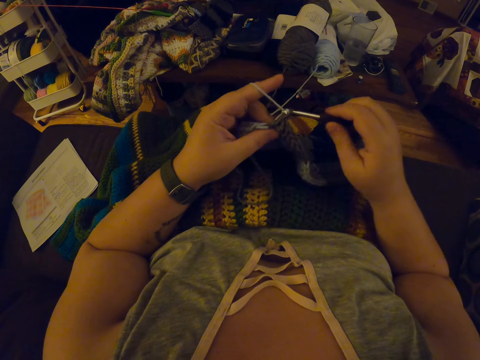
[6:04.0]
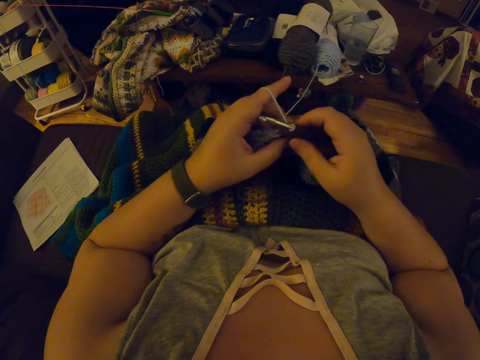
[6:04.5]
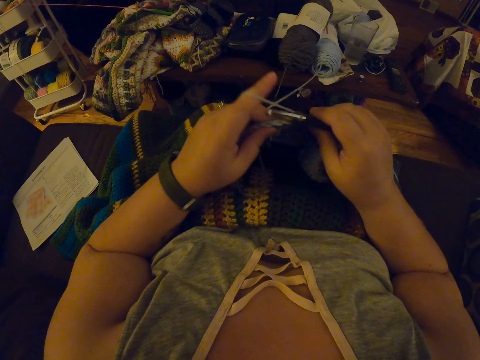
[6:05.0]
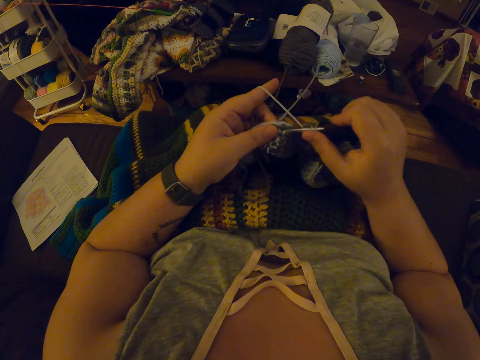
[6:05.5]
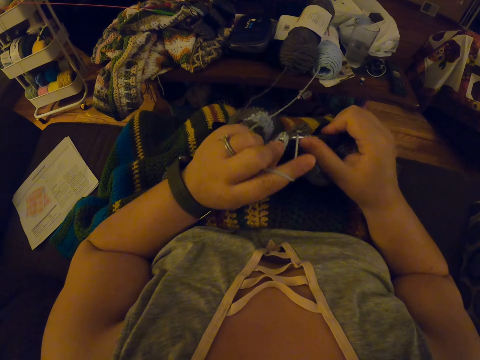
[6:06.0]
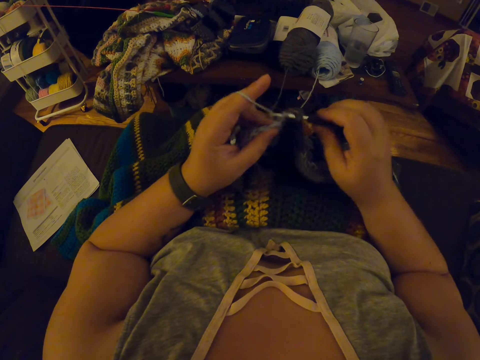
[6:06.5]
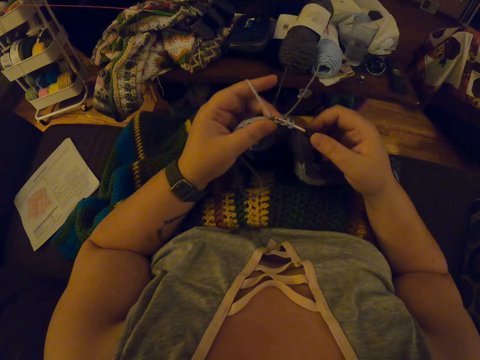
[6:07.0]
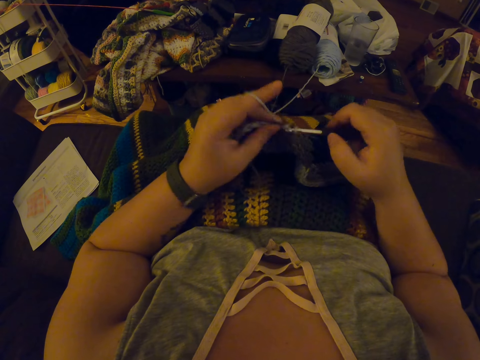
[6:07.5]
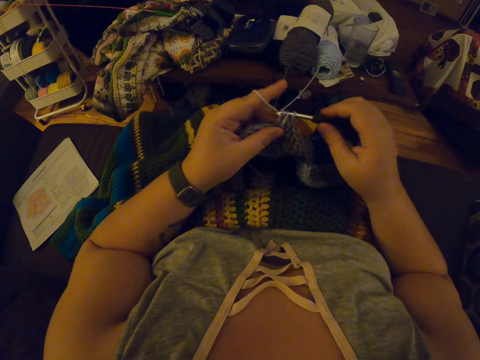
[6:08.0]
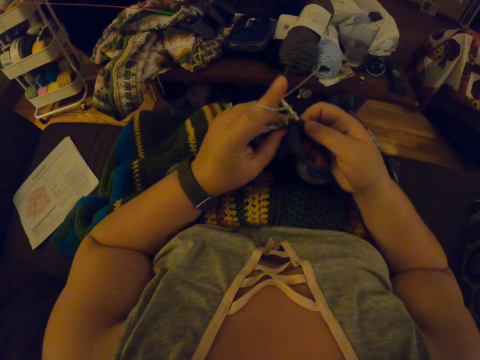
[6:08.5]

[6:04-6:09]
The camera wearer knits the garment.

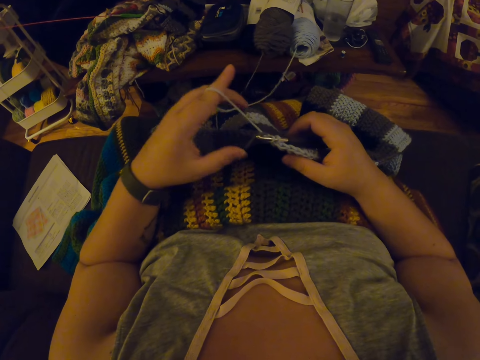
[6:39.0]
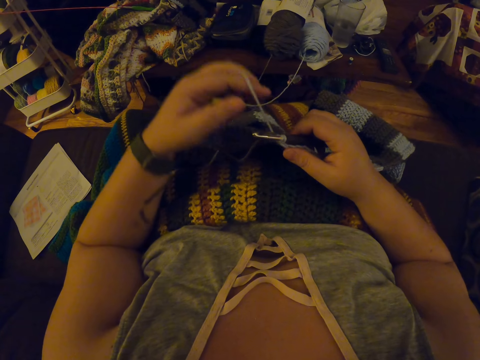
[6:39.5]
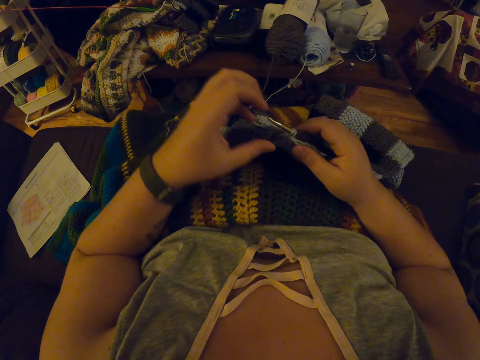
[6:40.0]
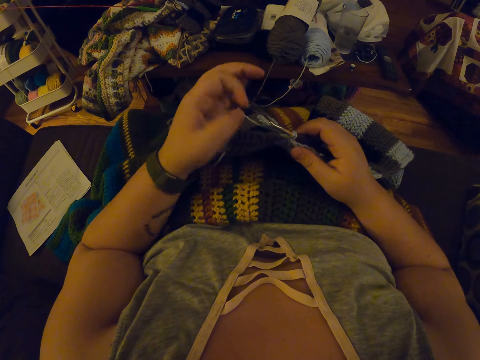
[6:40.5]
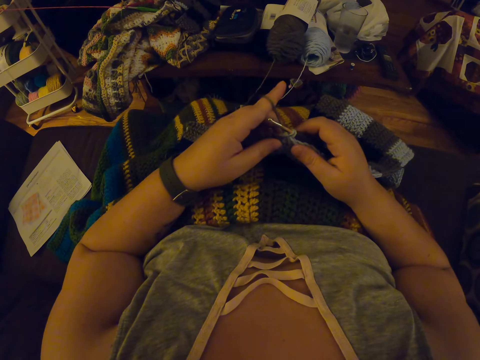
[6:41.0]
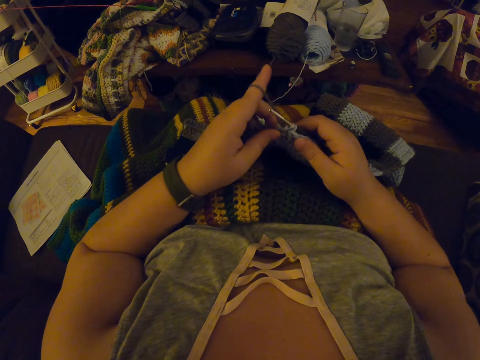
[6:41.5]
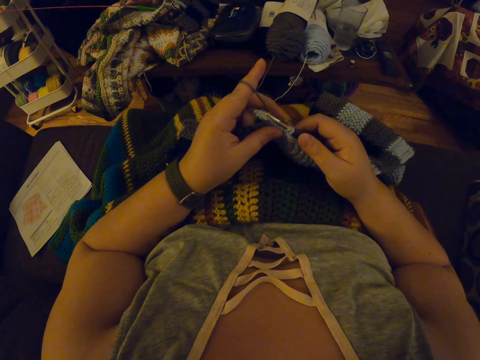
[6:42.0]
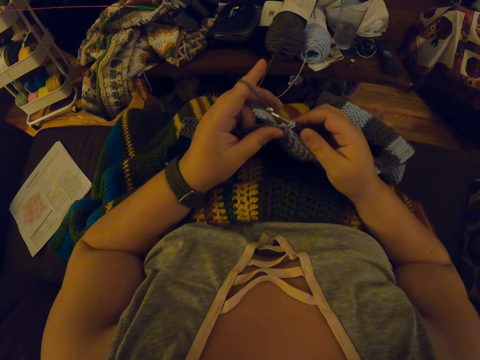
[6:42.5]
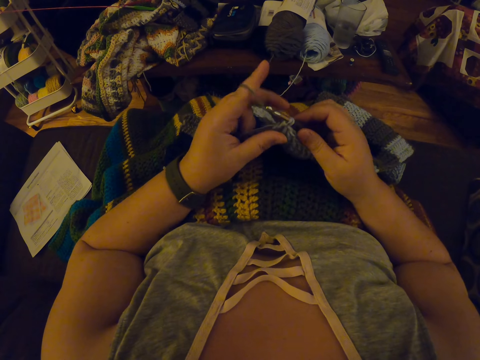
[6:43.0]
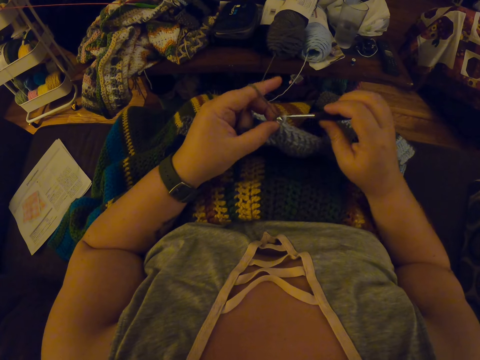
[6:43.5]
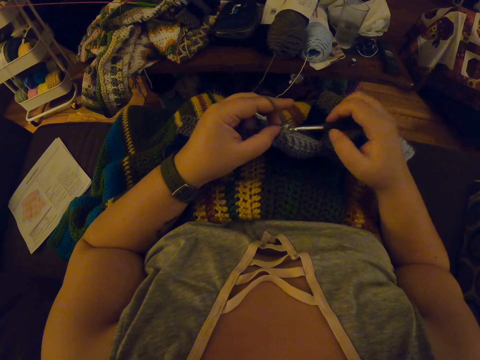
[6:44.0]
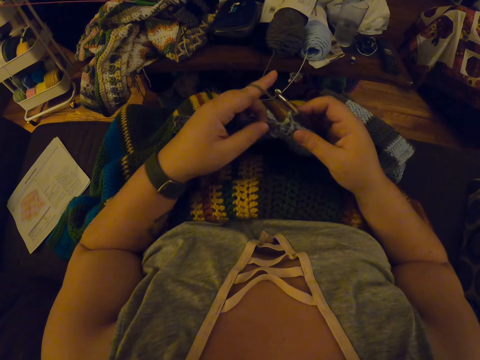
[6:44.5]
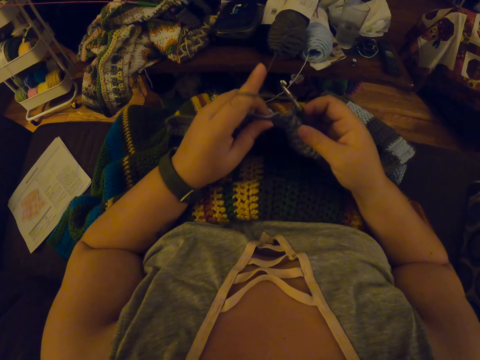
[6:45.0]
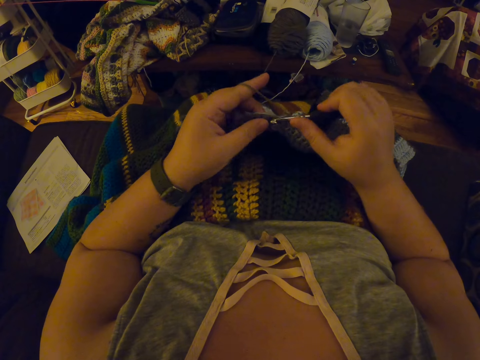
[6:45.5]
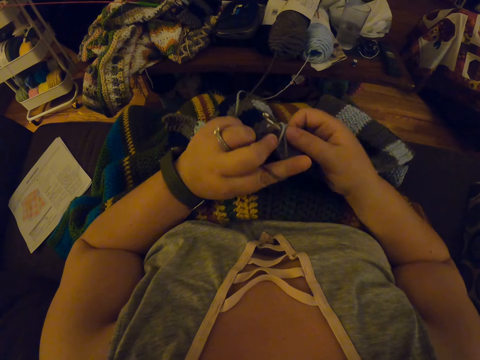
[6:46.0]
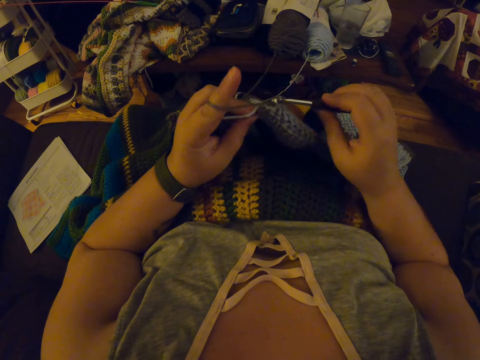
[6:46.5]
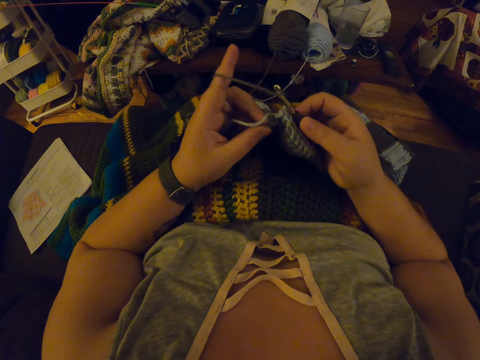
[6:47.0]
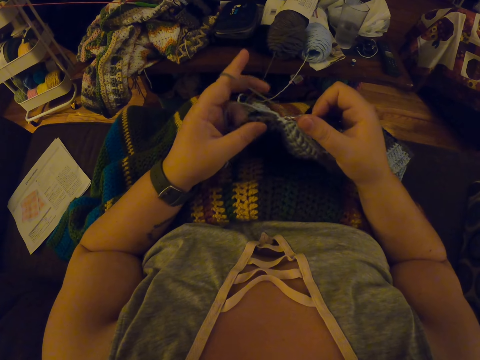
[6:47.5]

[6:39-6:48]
The camera wearer drops the yarn in her left hand on her lap. She twists the yarn around her left hand again and continues crocheting with the yarn.

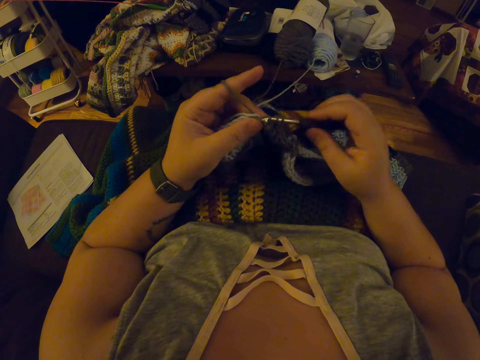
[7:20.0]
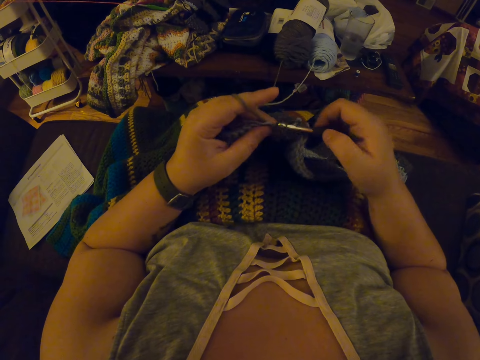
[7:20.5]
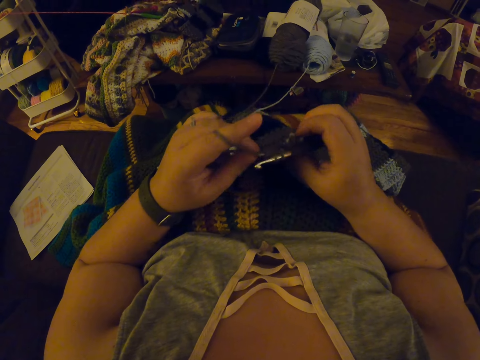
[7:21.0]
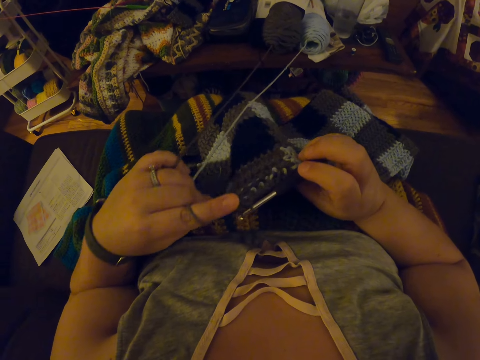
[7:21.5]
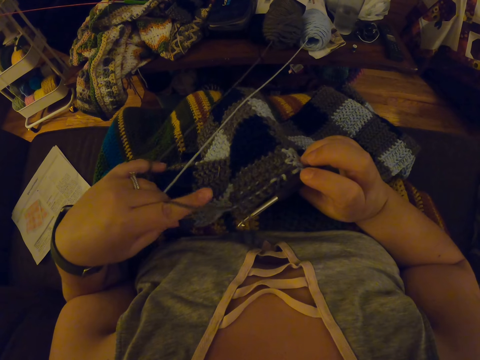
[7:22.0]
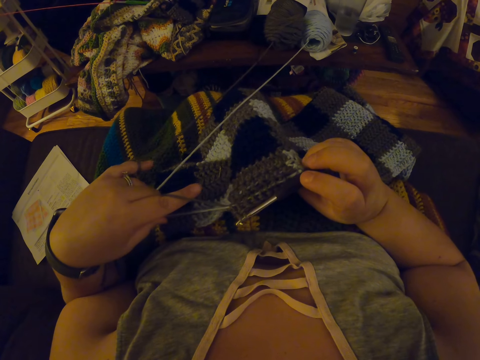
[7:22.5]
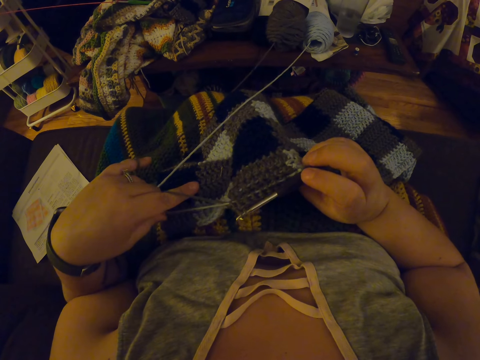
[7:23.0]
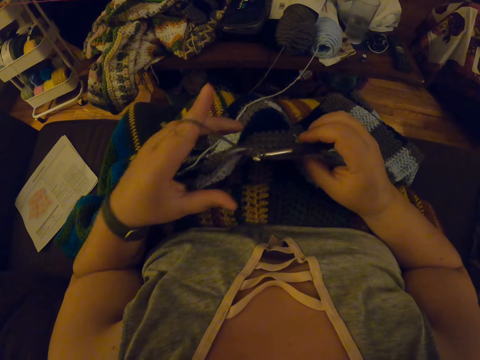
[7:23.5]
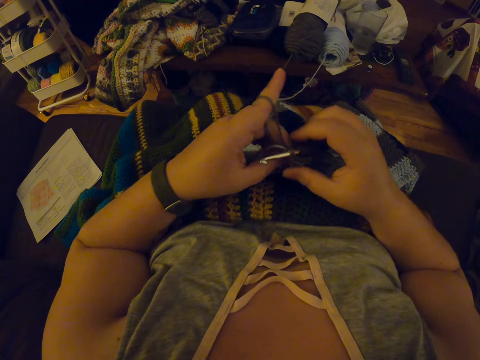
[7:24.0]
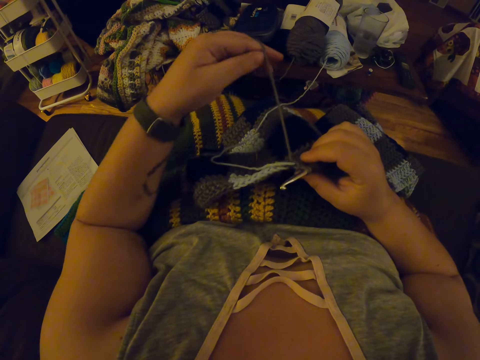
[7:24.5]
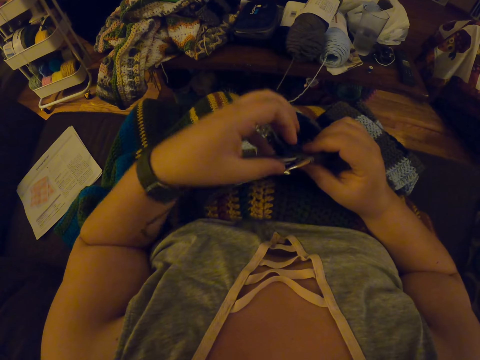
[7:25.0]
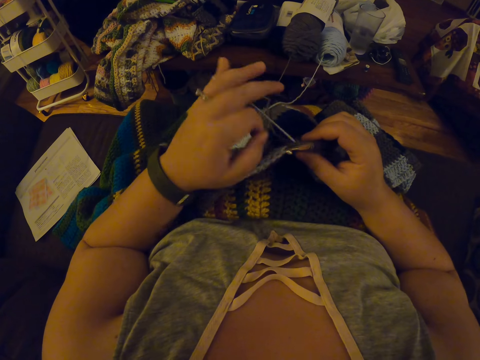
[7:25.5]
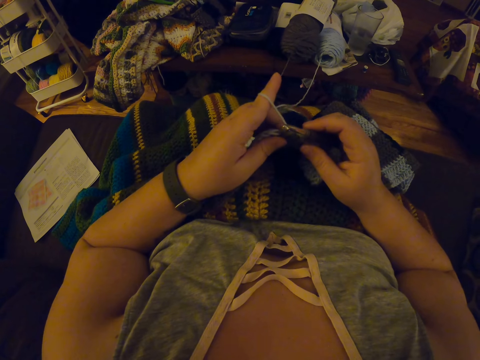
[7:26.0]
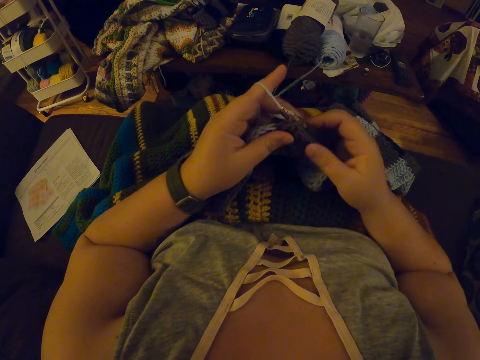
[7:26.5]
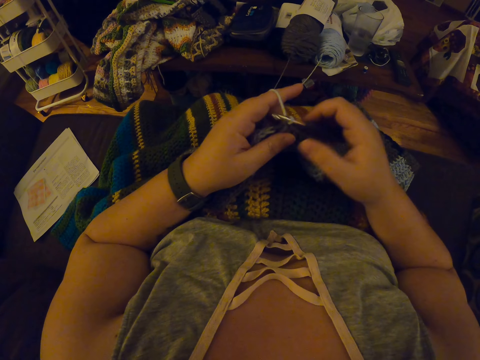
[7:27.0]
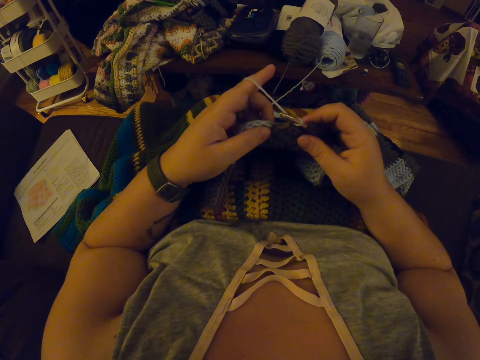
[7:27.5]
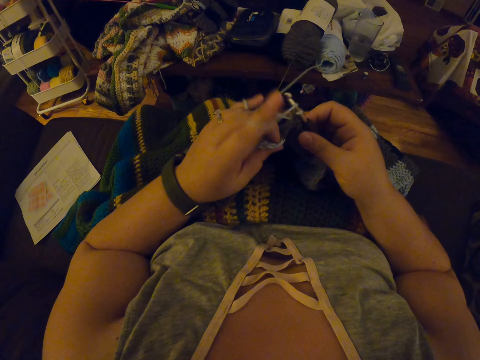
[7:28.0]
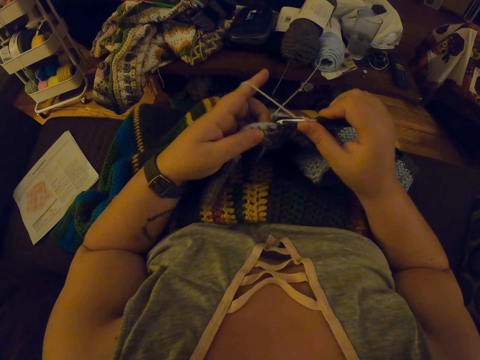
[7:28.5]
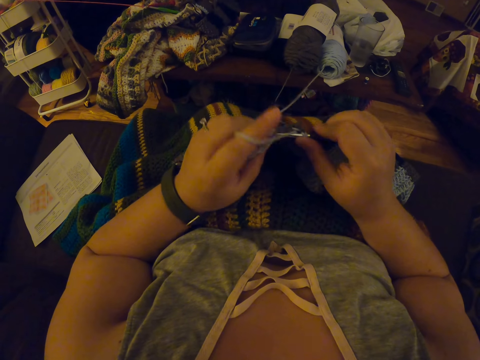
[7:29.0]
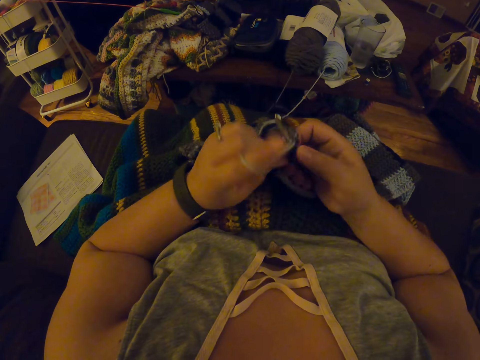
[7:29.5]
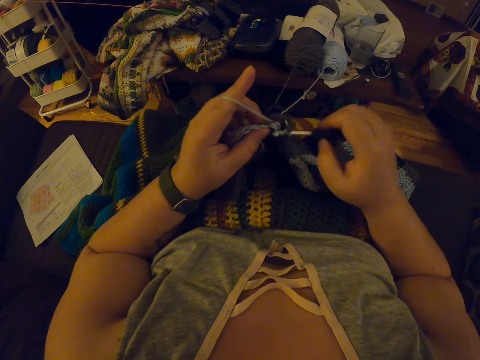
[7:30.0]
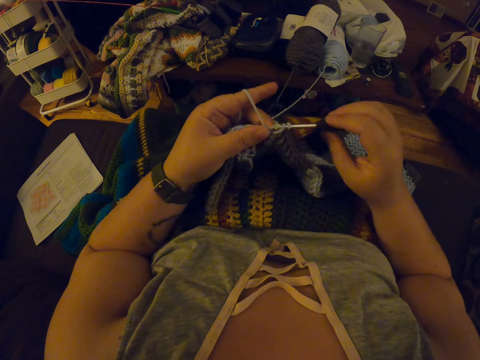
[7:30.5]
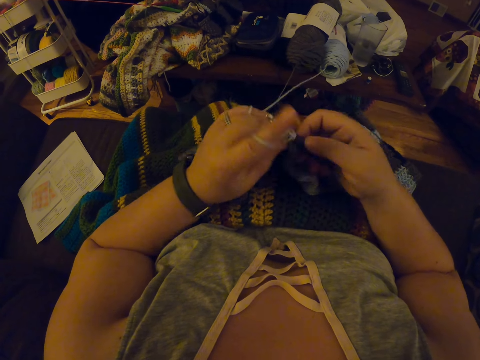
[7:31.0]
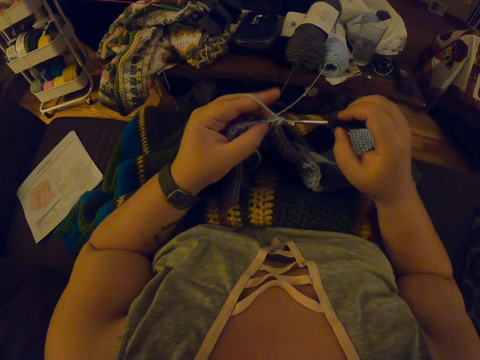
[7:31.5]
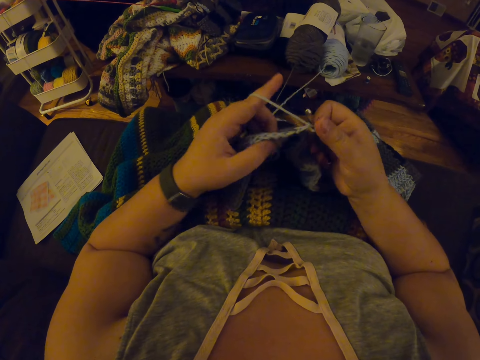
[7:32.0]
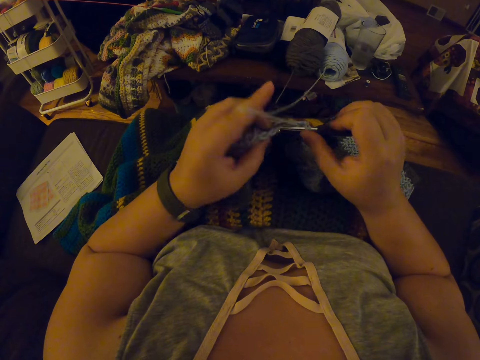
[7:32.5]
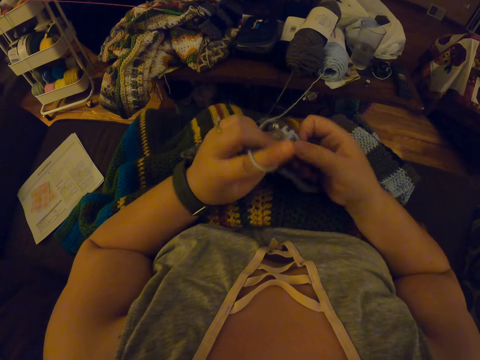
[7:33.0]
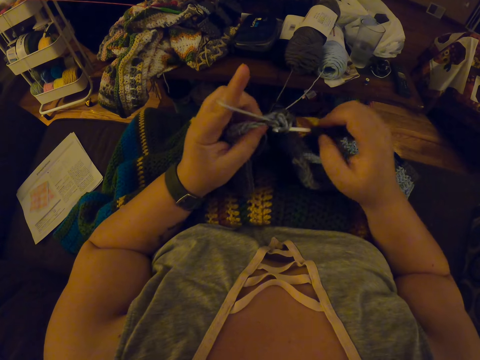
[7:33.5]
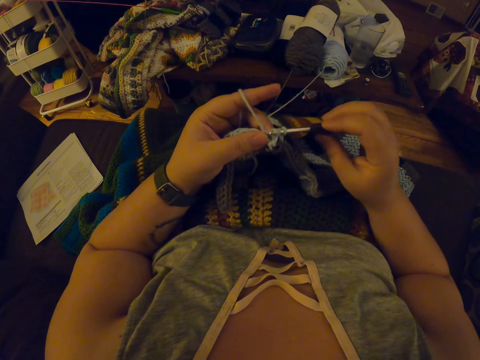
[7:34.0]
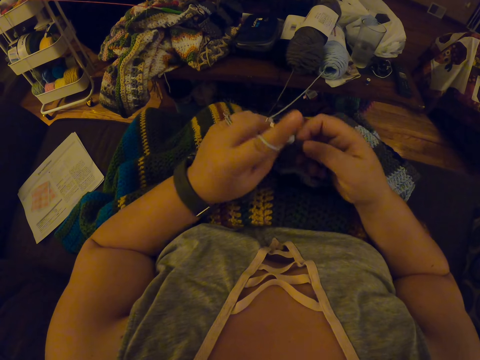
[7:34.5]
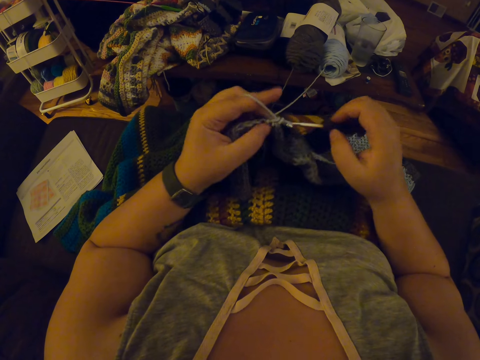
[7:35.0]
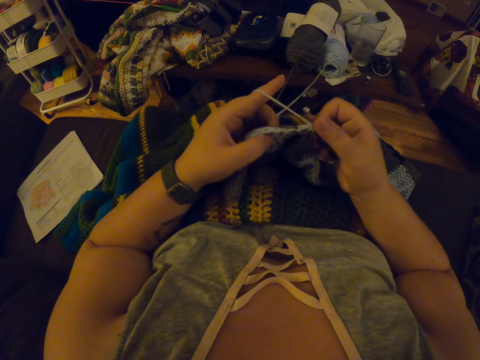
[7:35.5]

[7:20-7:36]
The camera wearer pulls the yarn inside the fabric with her left hand. She drops the yarn in her left hand on her lap. She adjusts the thread. She twists the yarn around her left hand again. She continues crocheting with the yarn.
